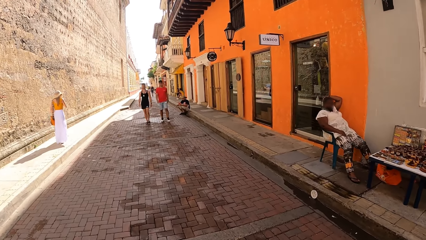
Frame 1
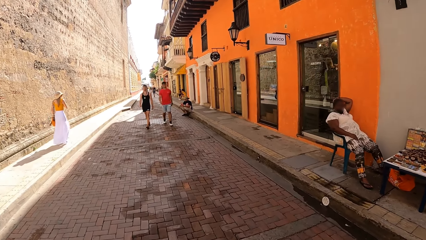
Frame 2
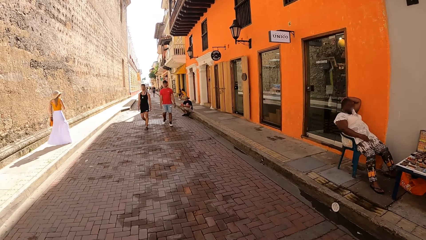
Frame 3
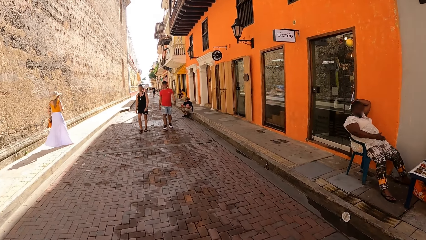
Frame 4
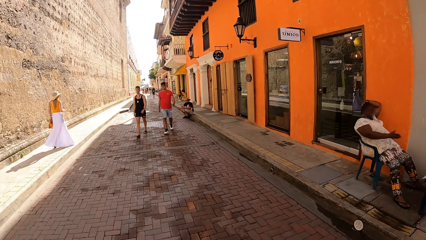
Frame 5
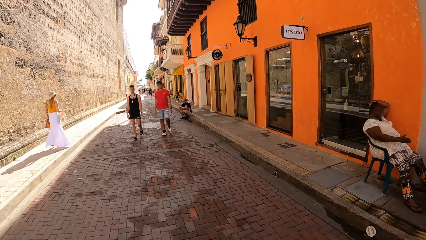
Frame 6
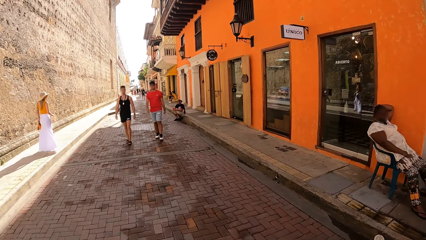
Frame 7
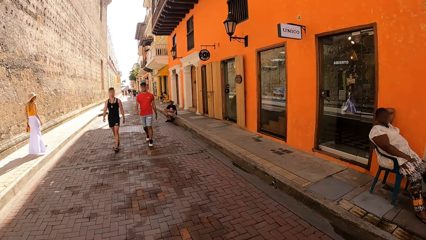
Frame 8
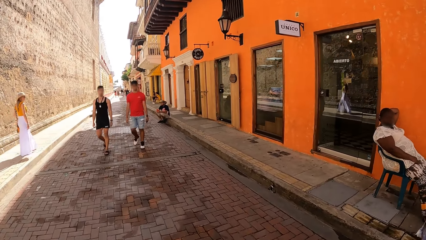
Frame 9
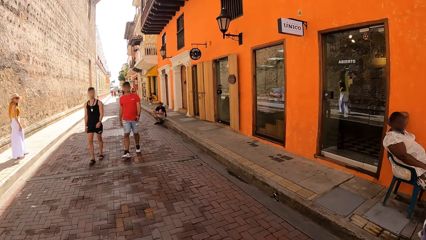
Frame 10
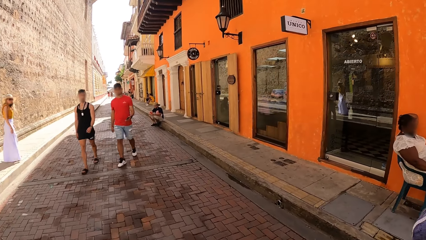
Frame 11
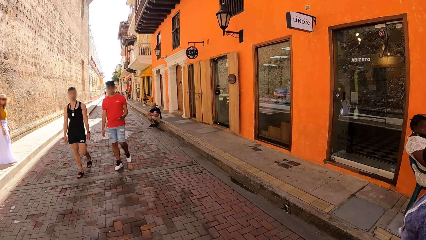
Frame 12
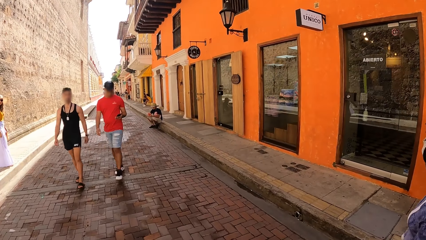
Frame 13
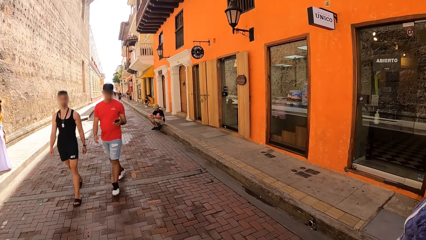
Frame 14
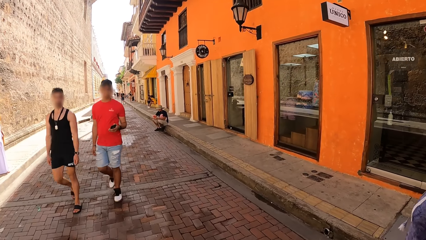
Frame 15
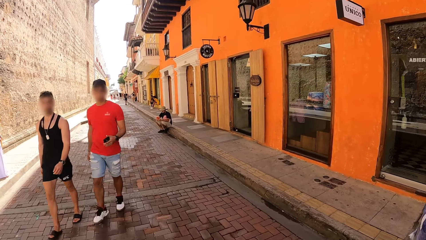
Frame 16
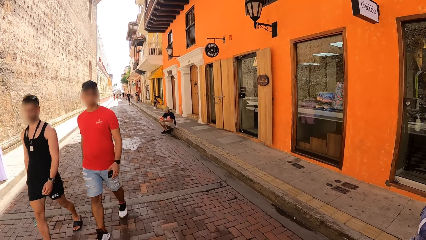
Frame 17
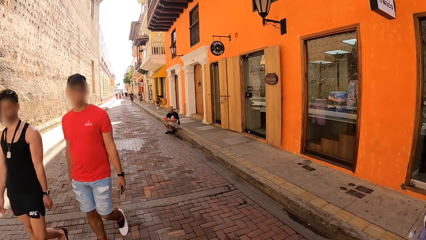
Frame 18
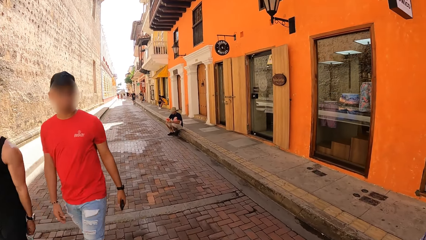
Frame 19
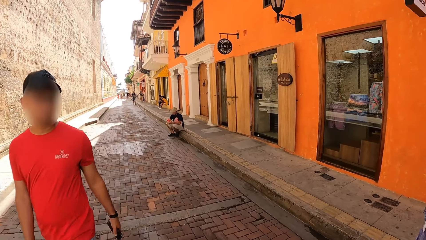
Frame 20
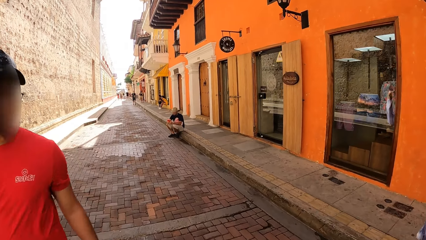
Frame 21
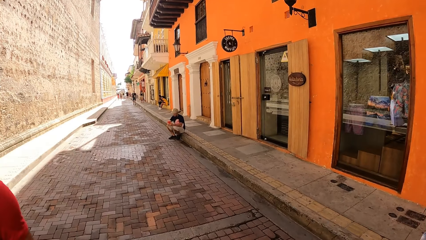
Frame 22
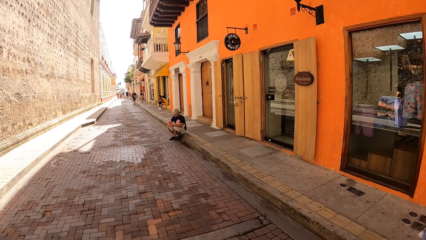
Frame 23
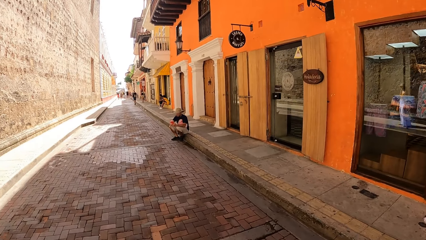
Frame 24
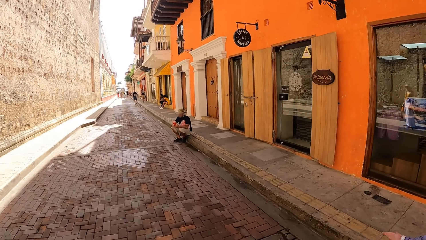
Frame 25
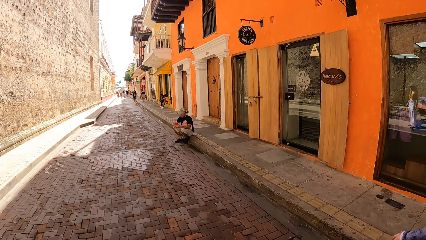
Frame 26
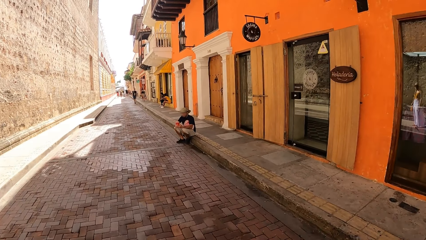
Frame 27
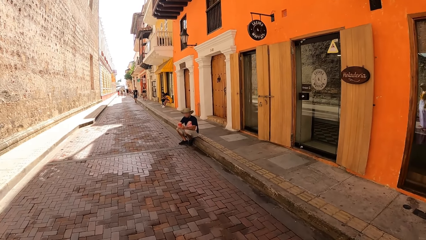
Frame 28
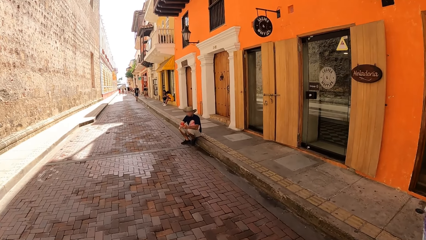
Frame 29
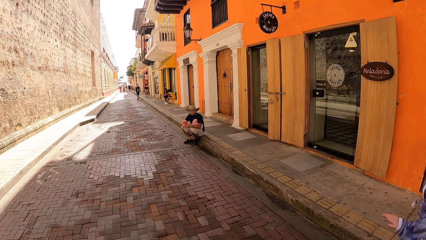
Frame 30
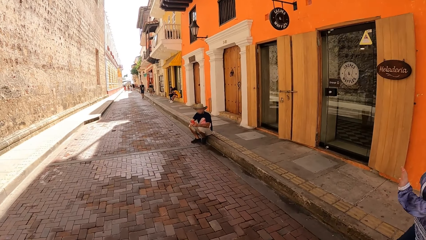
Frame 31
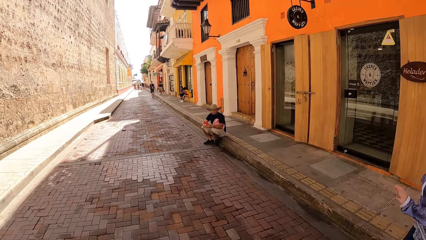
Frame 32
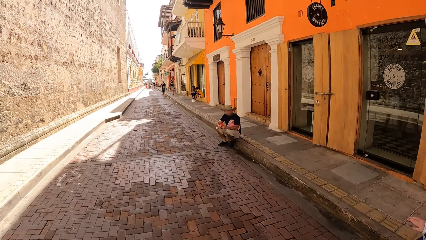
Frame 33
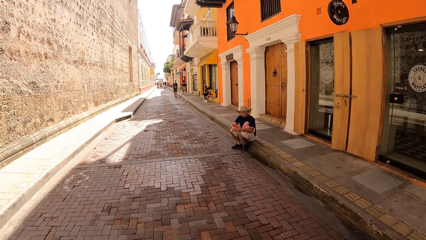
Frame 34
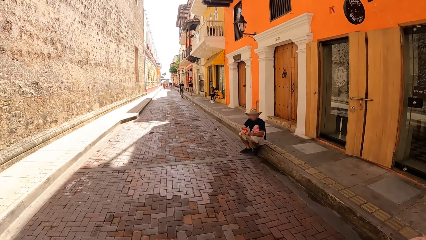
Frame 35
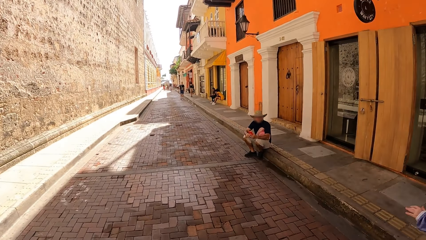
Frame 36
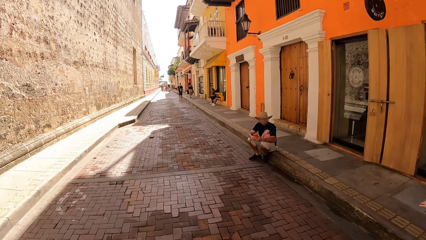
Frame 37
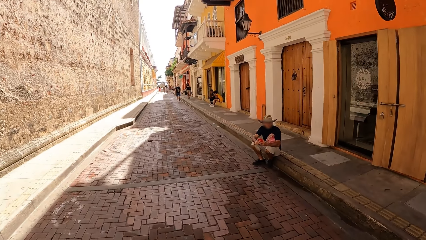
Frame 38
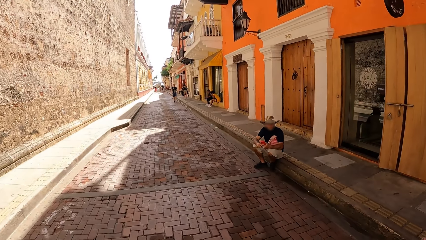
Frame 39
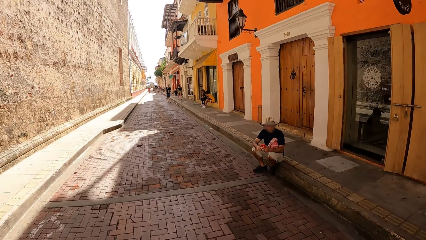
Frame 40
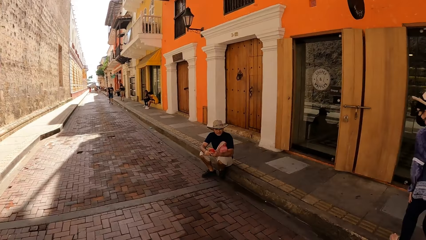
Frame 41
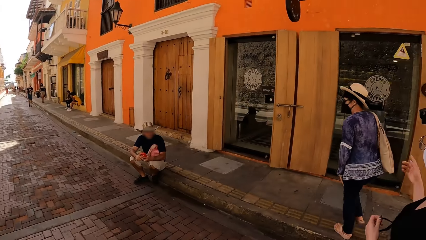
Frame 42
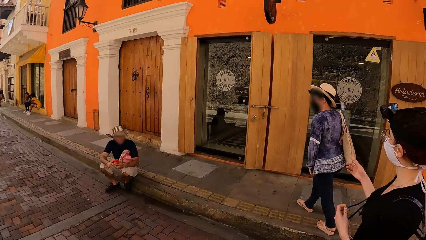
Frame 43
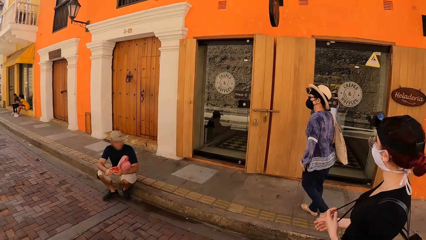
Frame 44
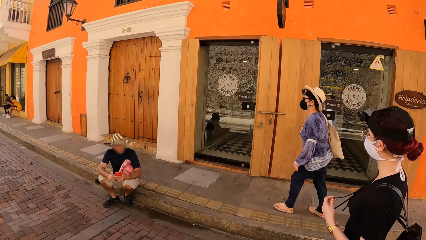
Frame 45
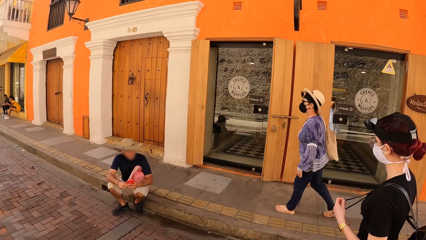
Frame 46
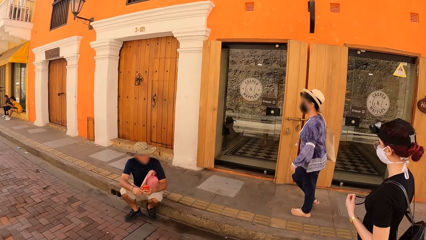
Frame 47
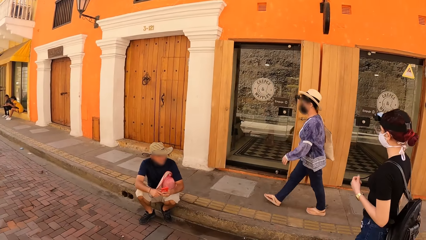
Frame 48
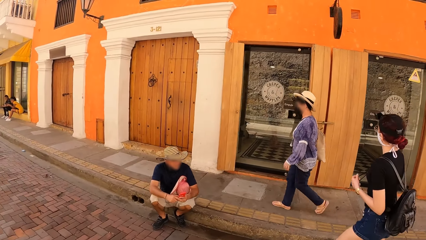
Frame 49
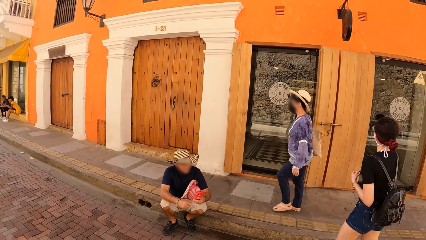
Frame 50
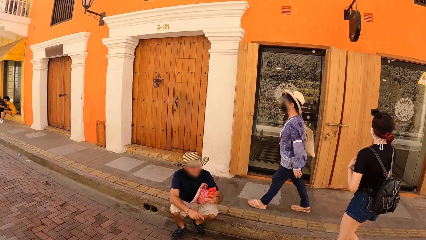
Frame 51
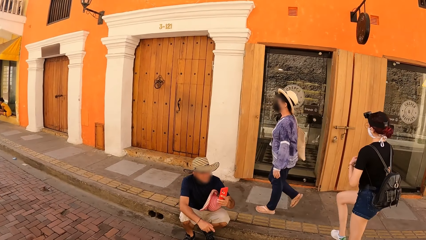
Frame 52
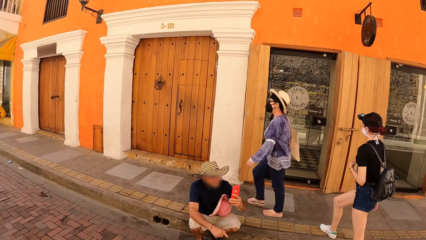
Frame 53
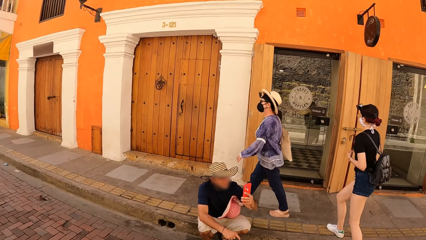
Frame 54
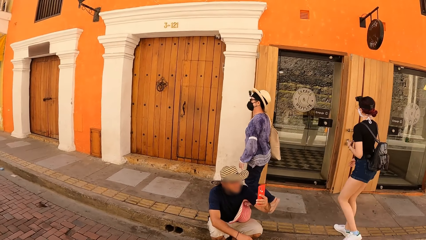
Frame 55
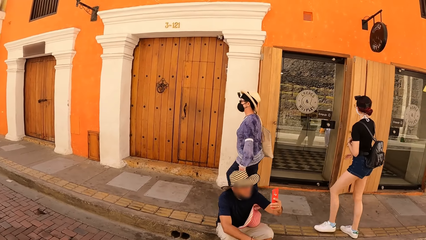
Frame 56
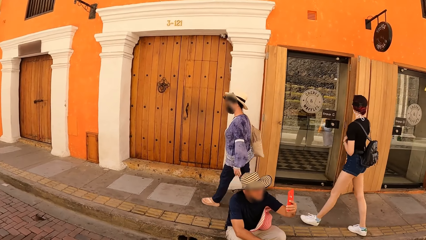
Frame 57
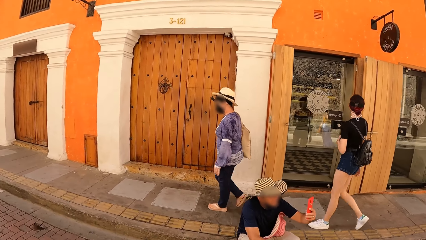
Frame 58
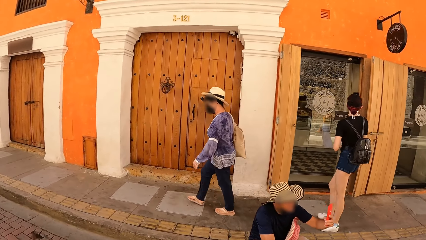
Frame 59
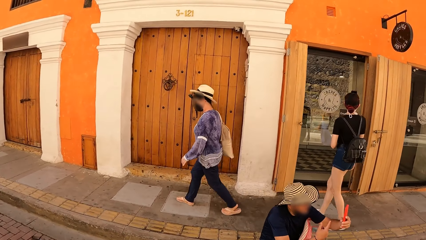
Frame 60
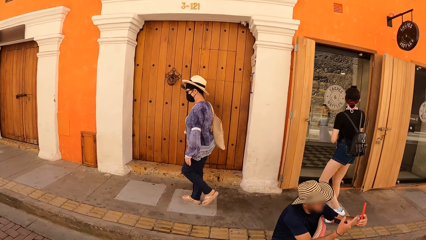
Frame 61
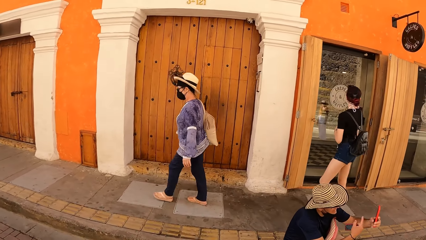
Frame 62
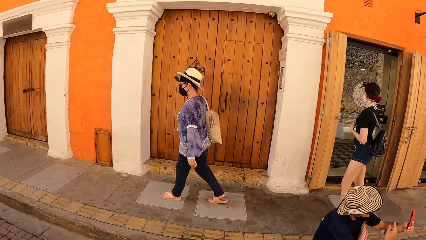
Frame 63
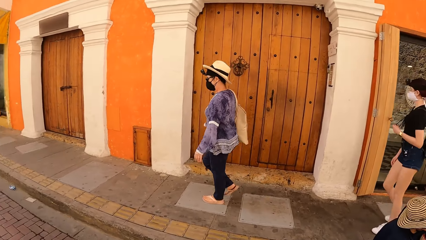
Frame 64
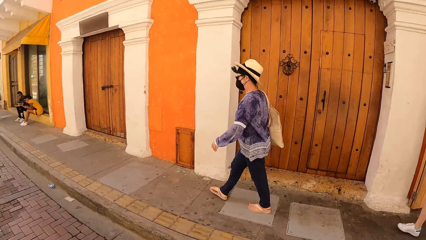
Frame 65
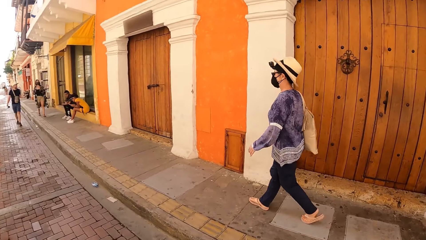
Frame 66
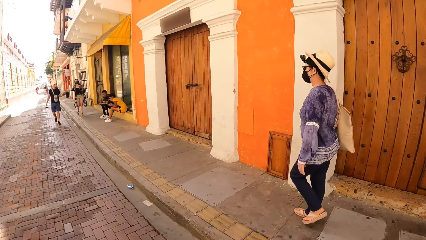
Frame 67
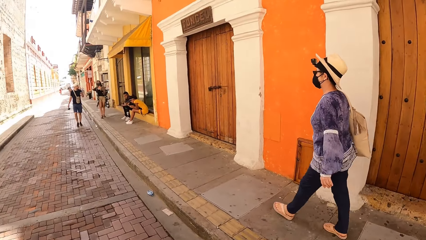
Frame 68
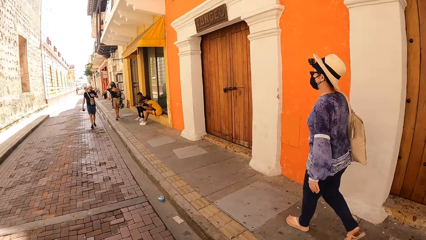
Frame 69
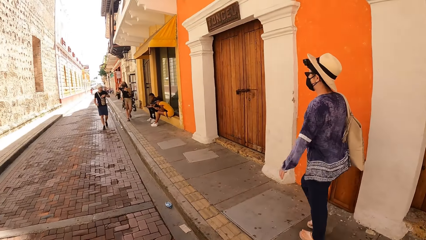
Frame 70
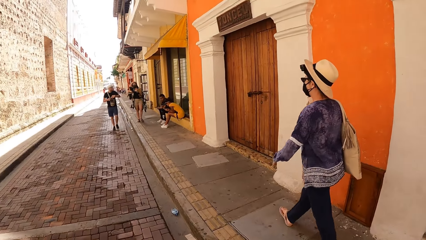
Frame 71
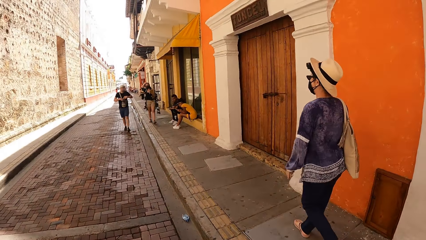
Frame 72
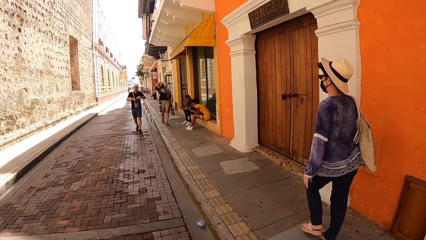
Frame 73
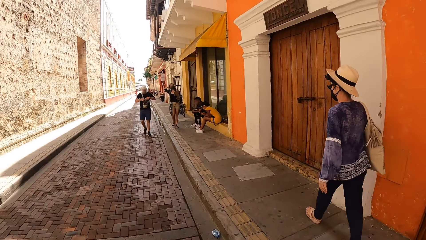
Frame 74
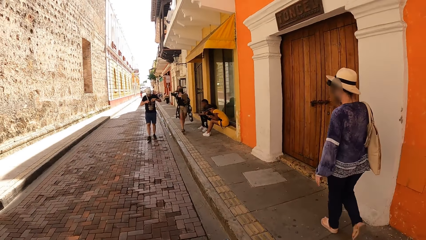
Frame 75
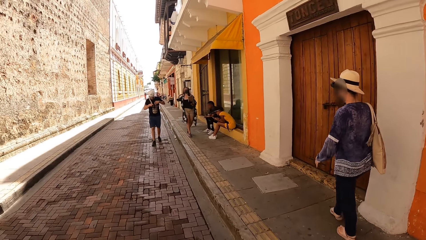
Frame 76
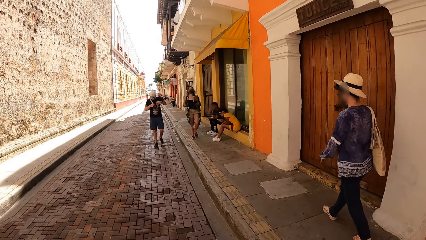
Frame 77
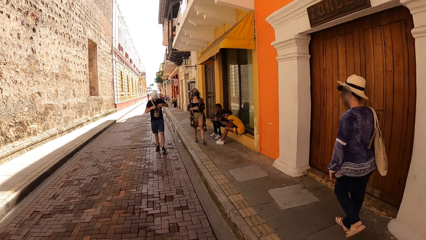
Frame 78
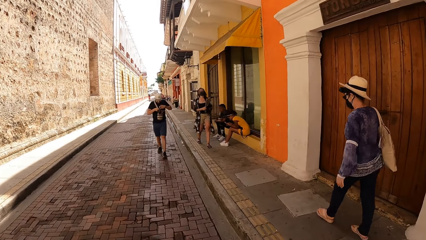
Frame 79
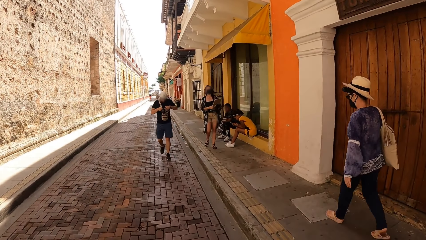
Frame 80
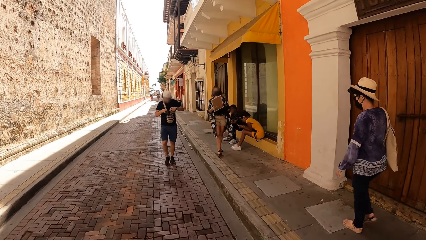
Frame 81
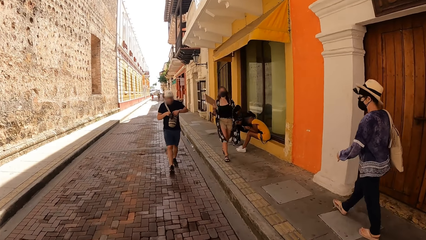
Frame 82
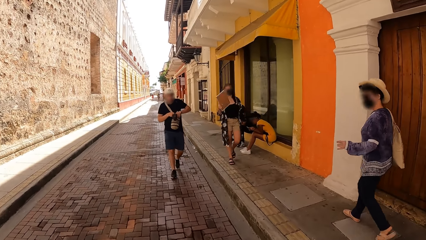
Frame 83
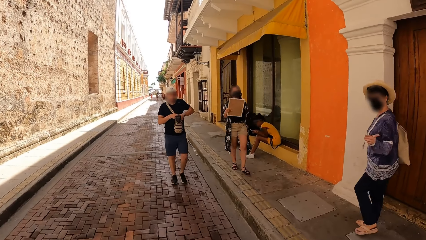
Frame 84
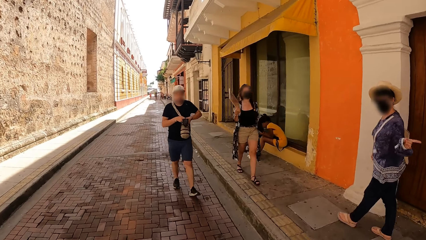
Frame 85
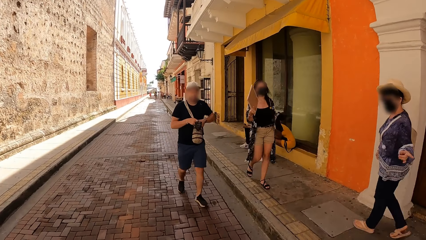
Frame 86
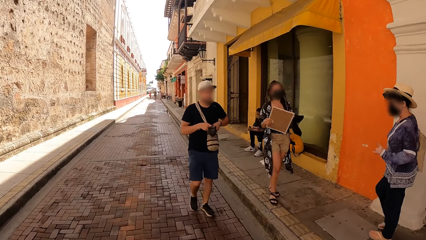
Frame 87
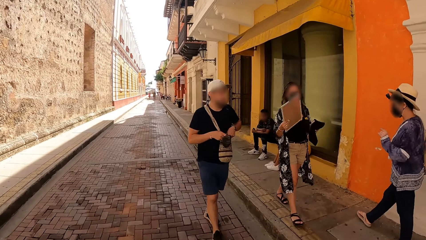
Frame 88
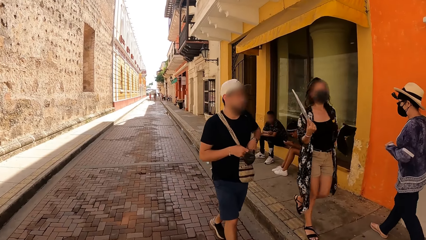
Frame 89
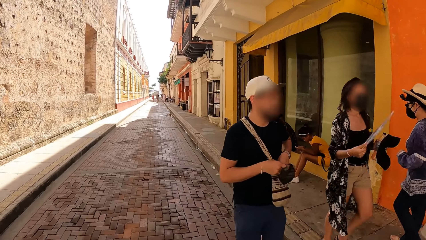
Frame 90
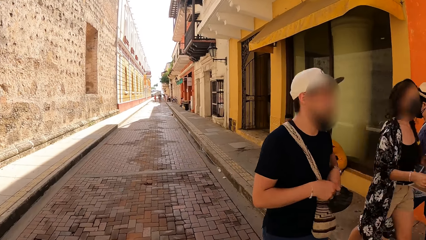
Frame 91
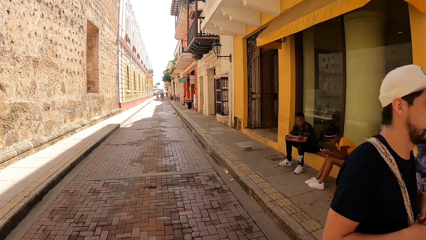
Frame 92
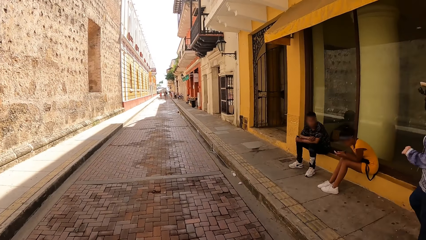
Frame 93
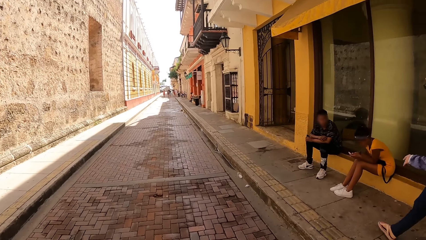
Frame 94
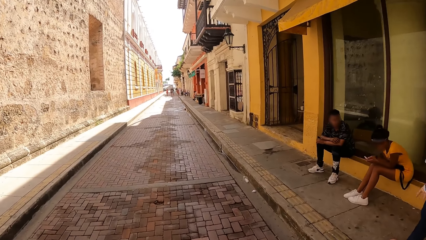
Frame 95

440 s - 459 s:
A woman walks in the walkway. The woman walks on a pavement in the walkway. Another woman walks in the walkway. The other woman walks towards the pavement in the walkway. The other woman walks on the pavement in the walkway. The first woman walks on the sidewalk. The first woman interacts with the other woman.
